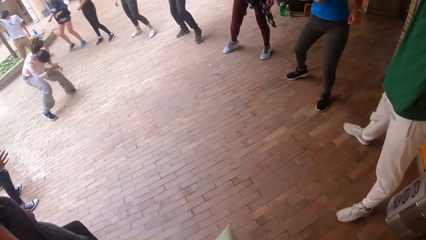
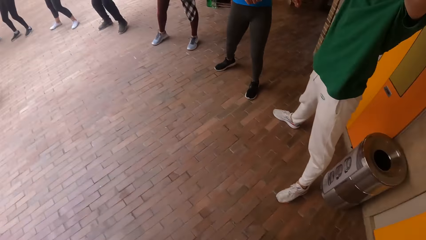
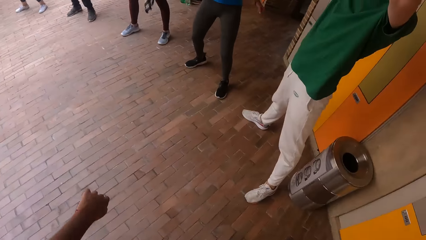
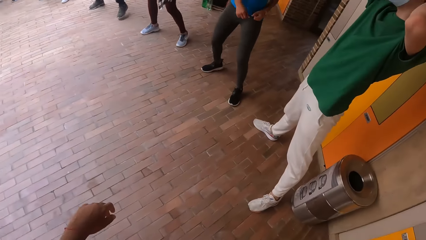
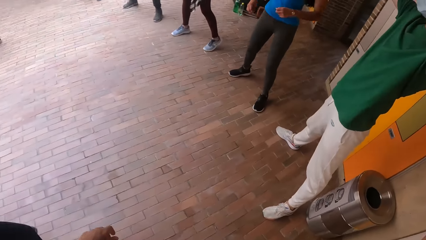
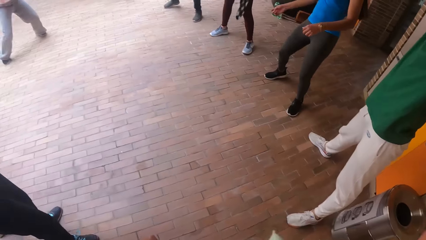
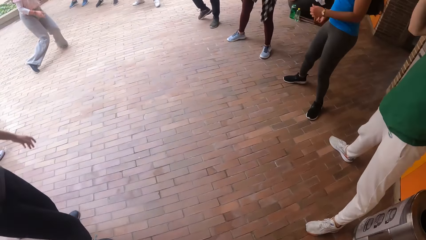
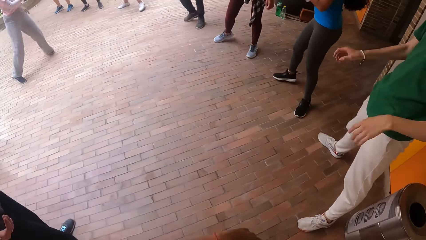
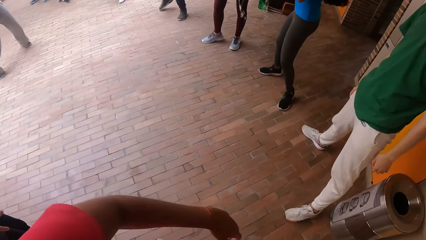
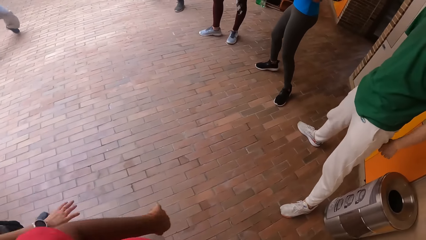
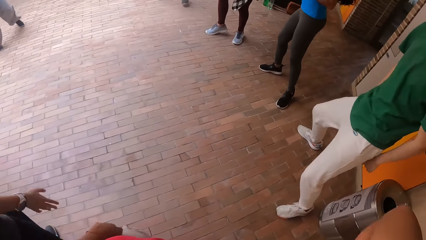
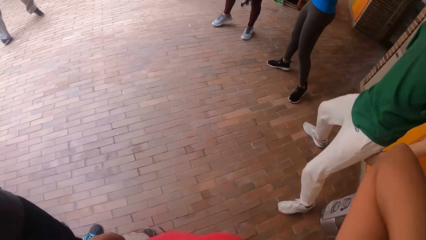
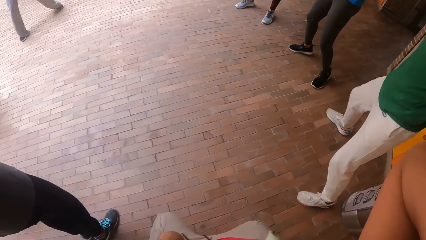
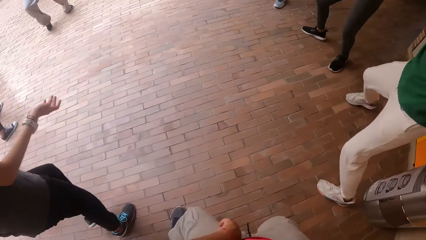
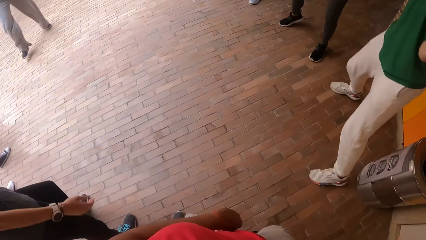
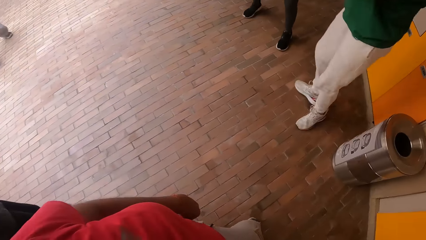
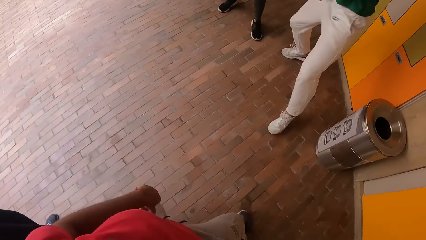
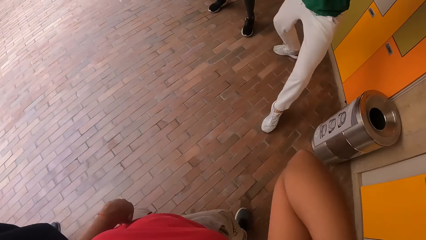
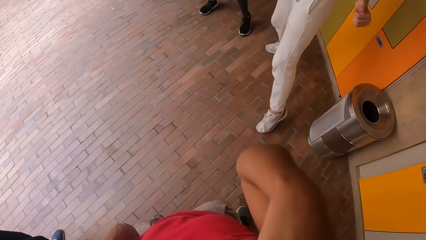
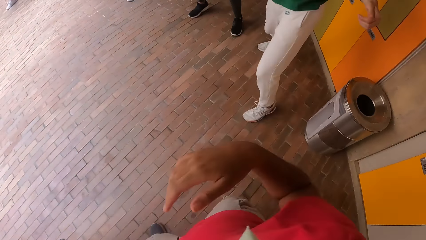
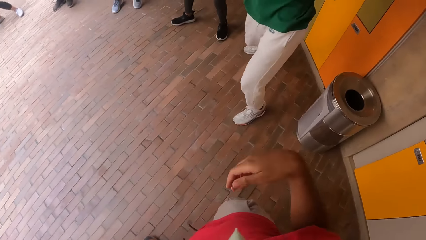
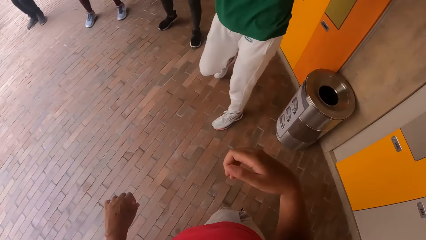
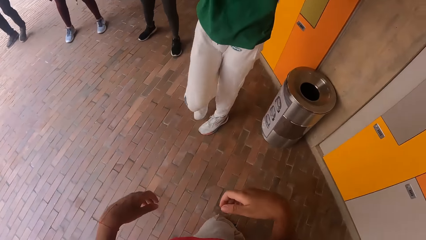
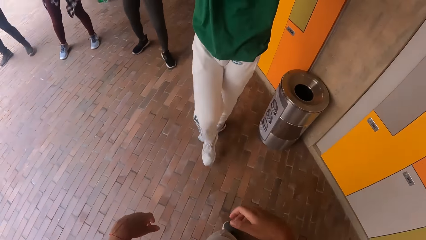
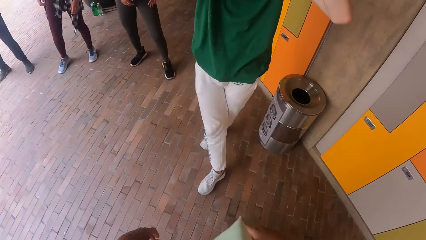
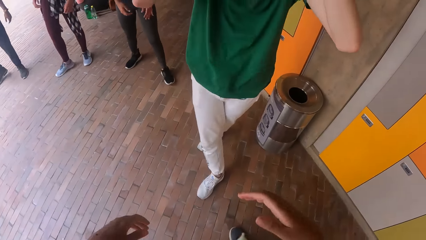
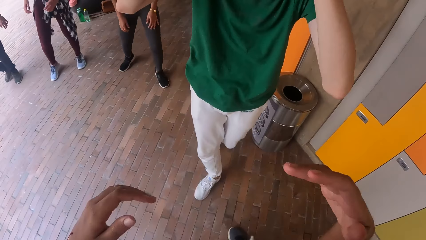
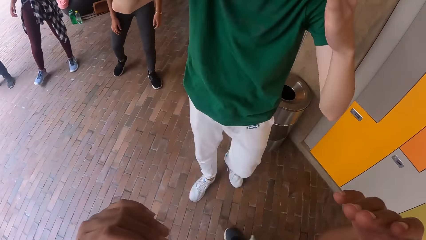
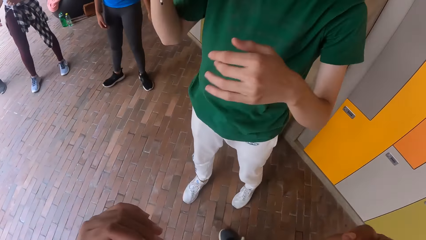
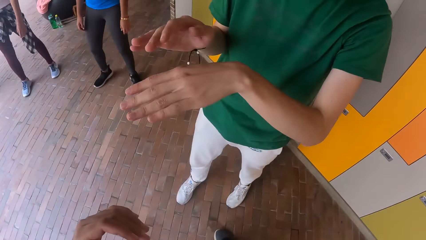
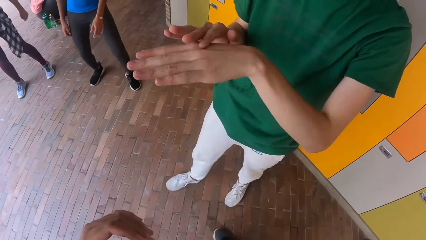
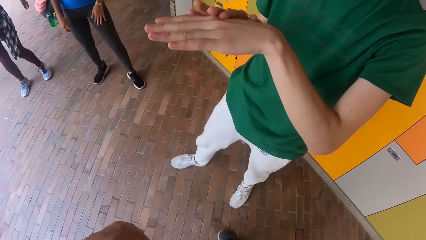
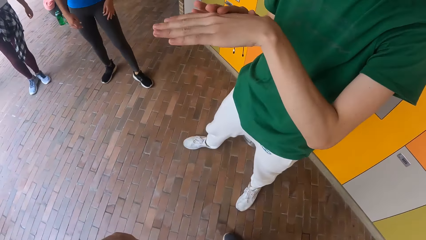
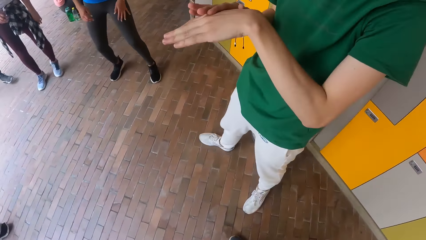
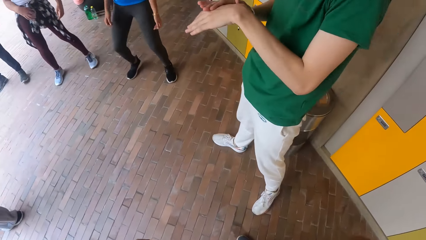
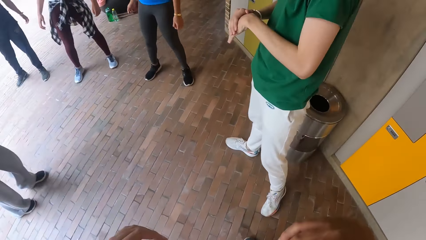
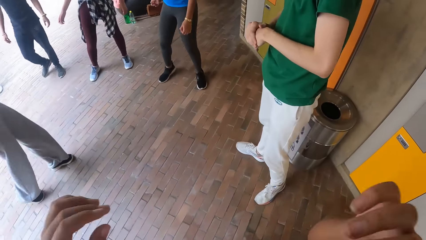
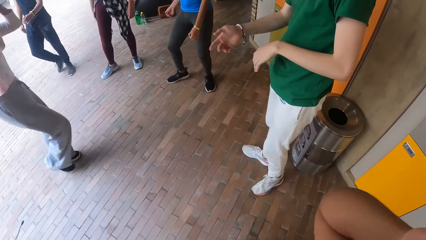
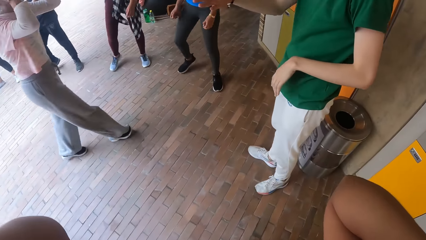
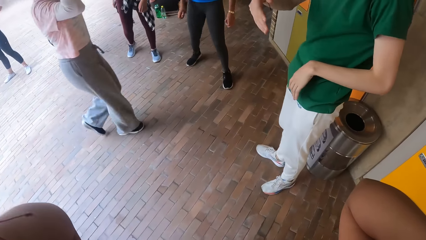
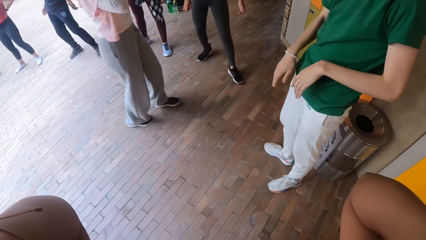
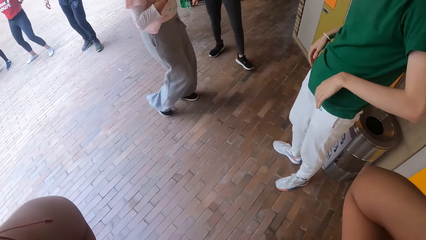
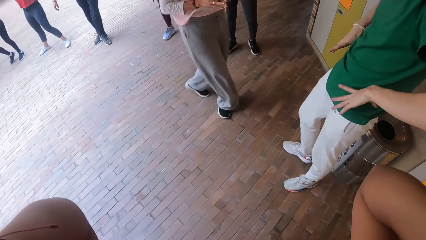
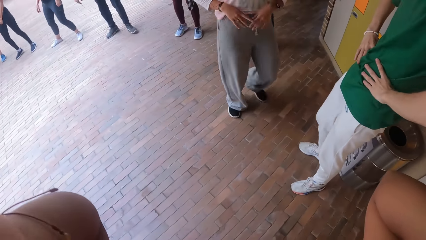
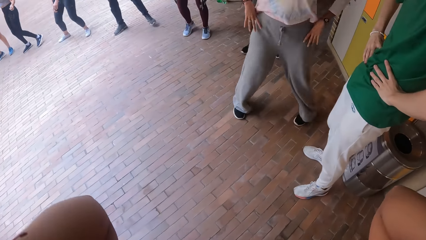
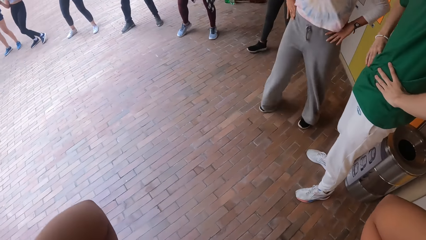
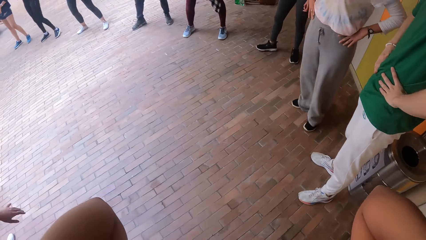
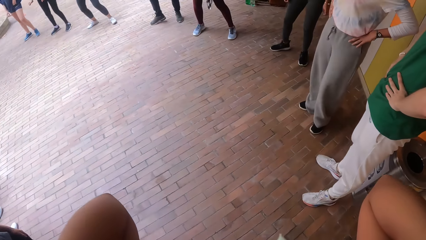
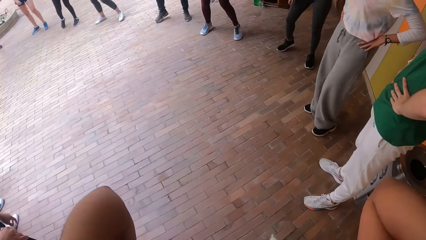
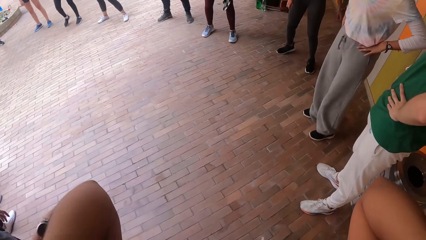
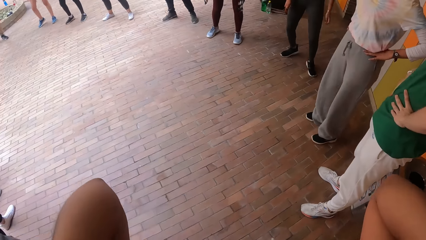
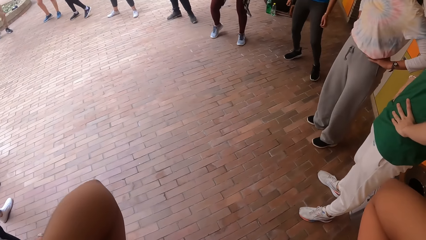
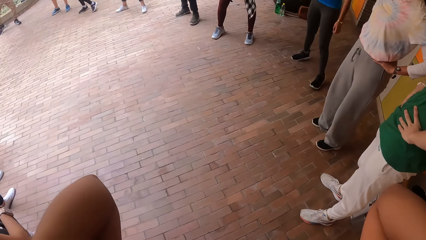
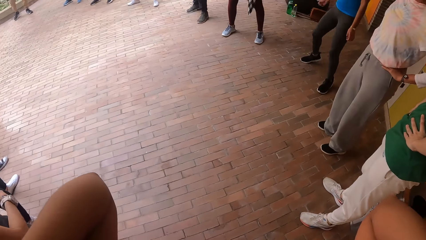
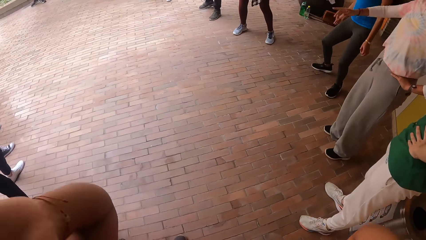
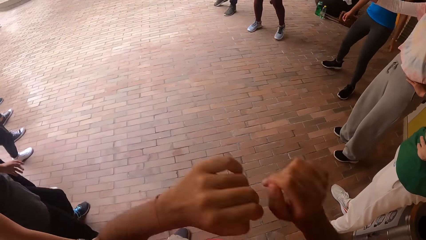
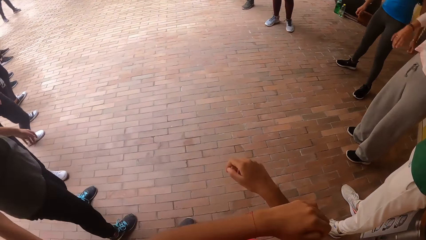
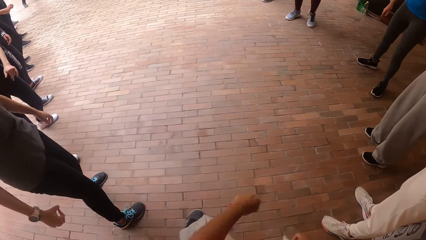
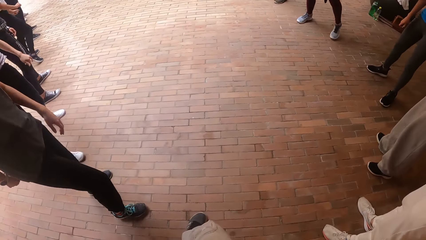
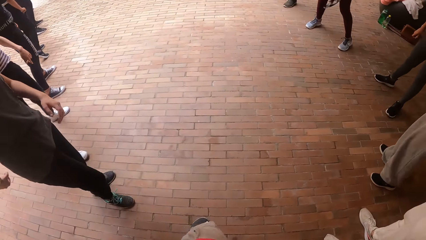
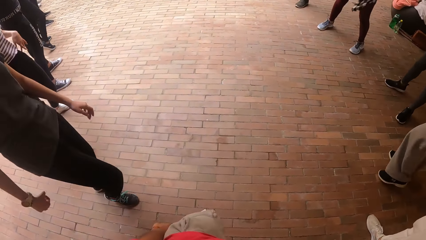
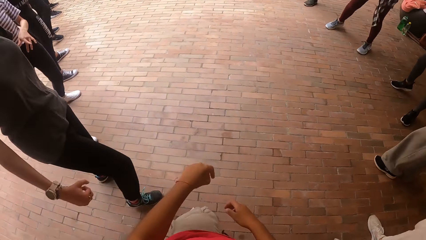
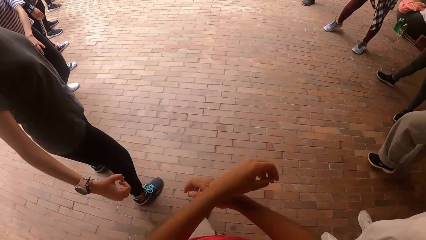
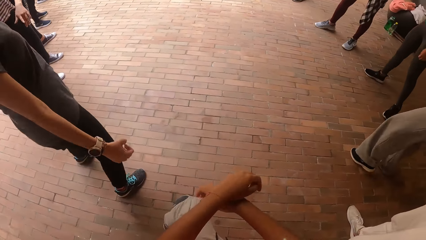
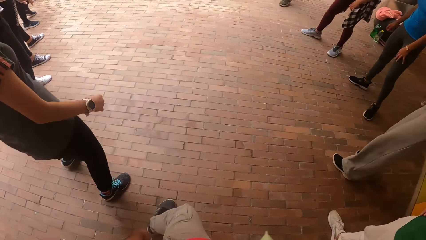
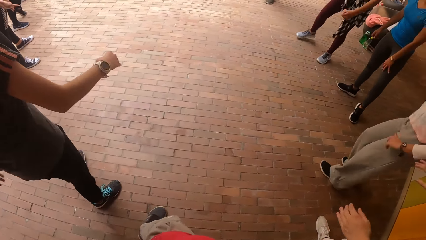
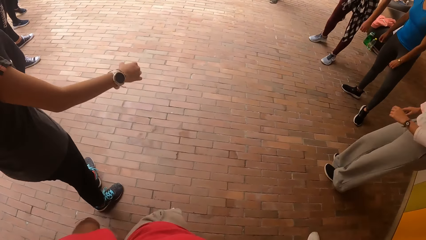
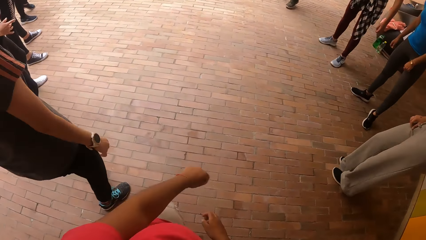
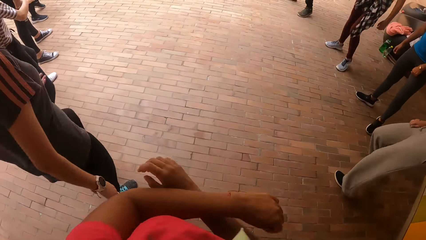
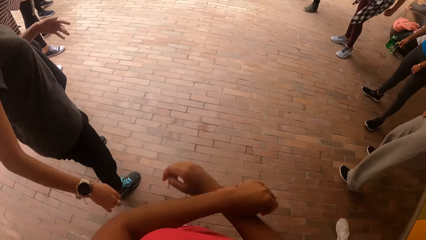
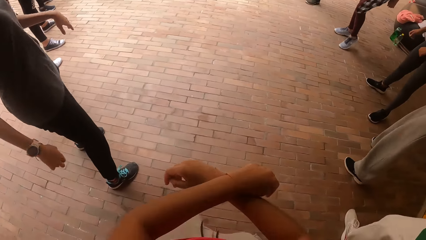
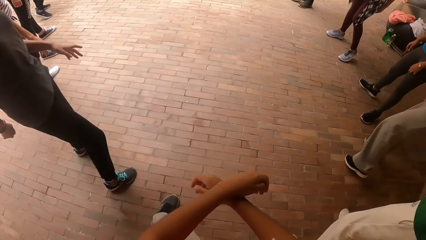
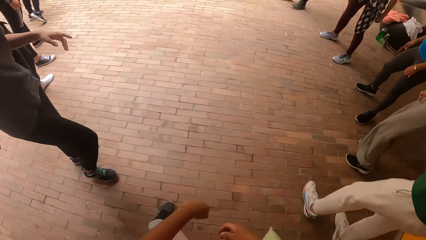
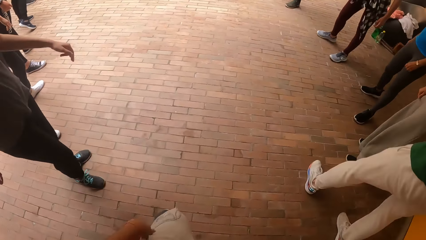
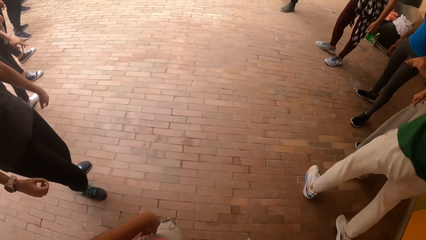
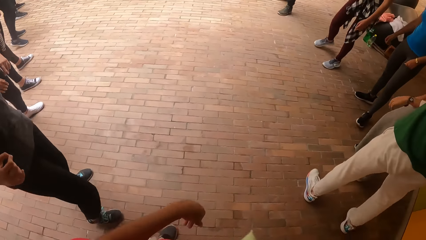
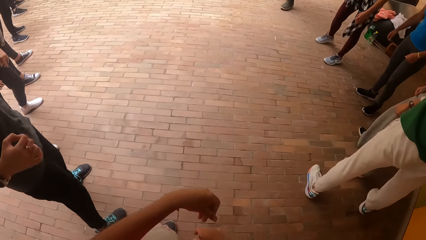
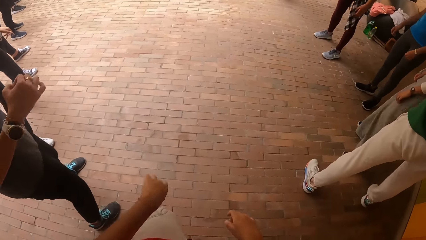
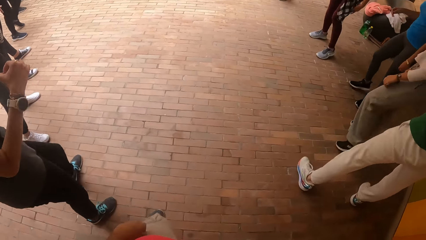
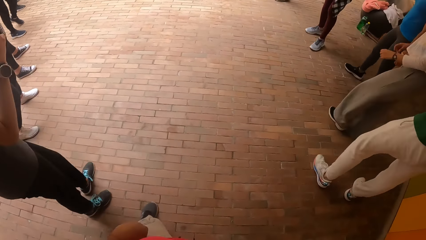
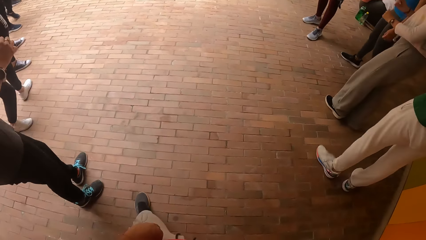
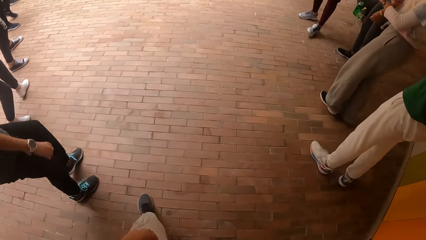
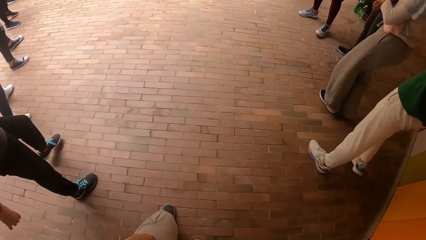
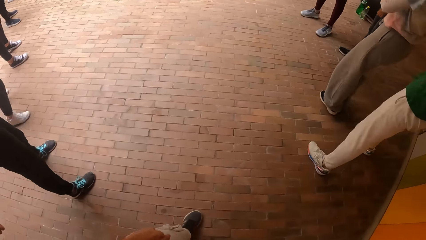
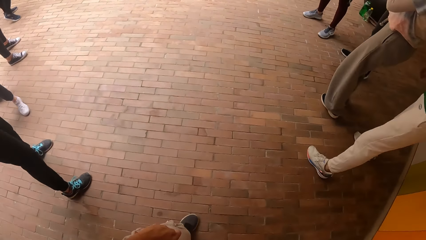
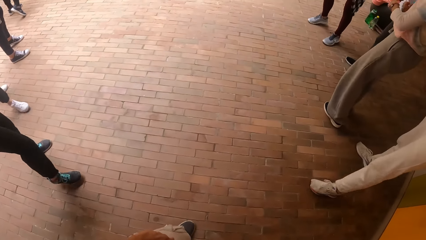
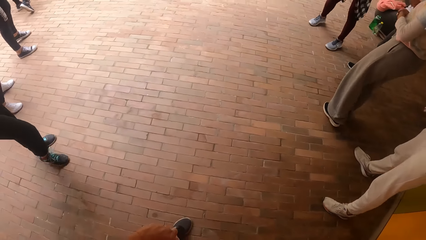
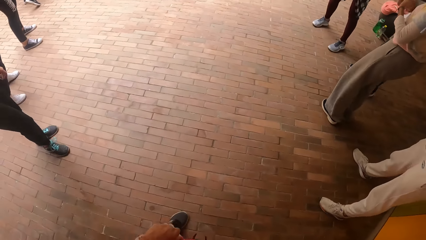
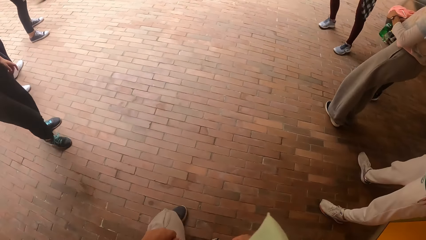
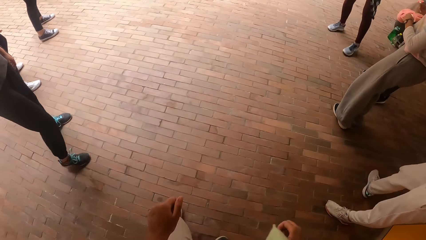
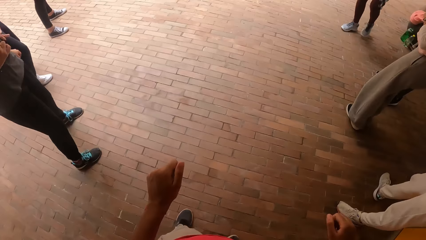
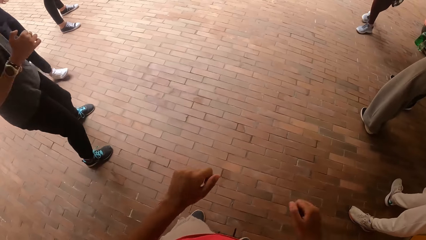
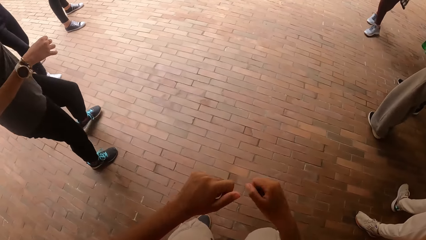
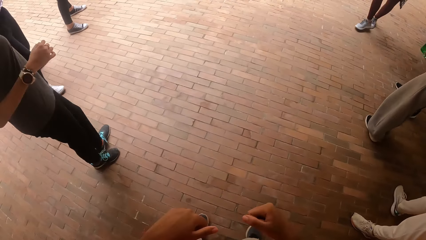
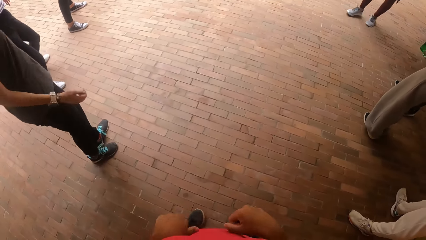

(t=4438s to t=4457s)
The camera wearer looks at the colleagues. A man moves towards the camera wearer. The man touches his hand. A woman walks in the middle of the colleagues. The man places his hands on his waist. The woman holds her waist with her hands. The camera wearer holds his head. He dances with the group of people. He looks at the floor.
